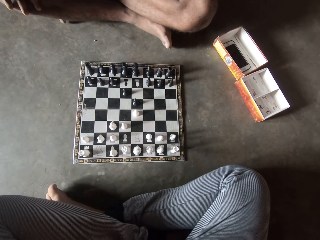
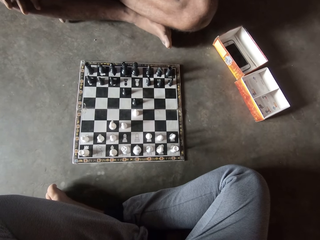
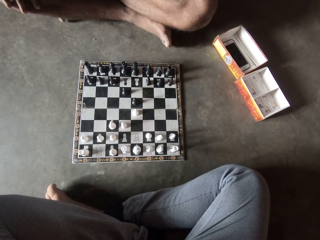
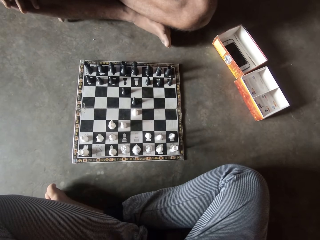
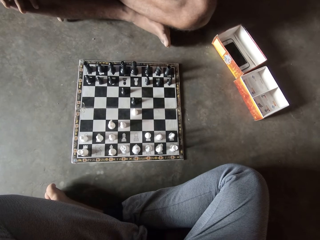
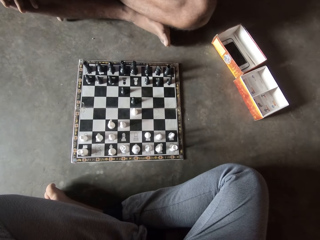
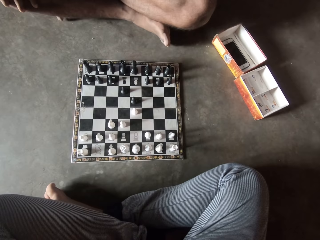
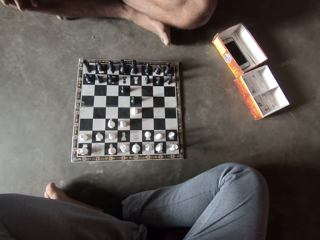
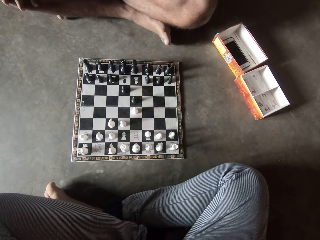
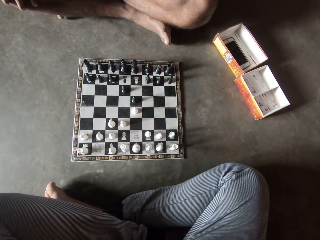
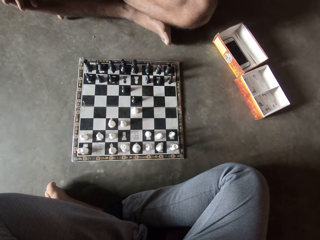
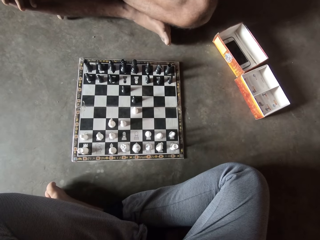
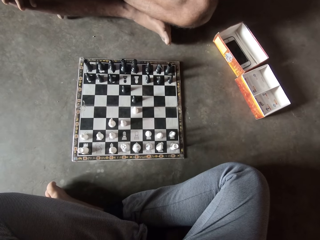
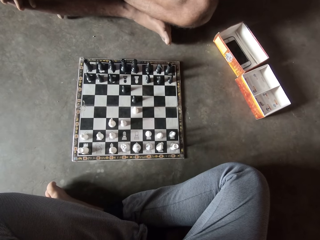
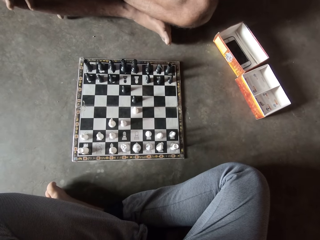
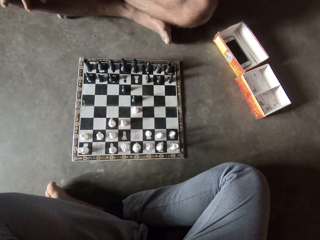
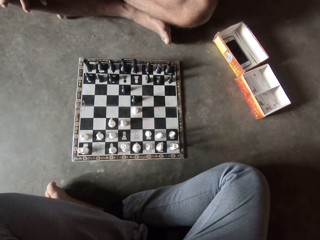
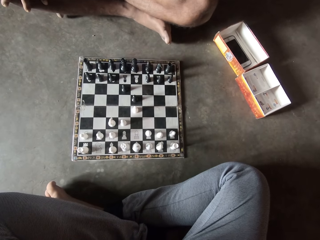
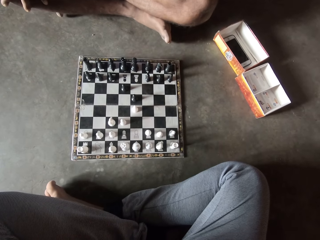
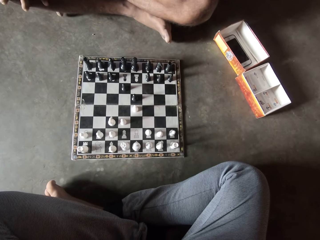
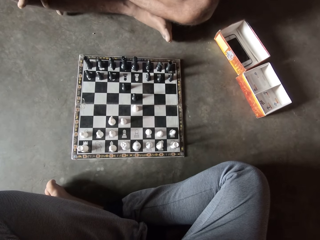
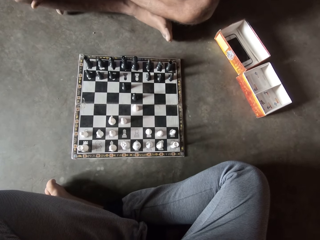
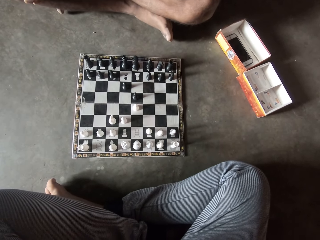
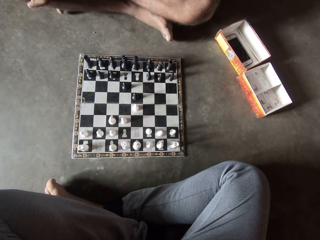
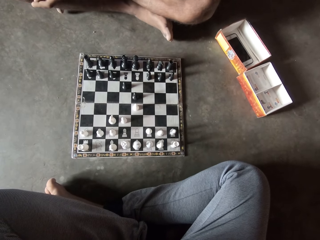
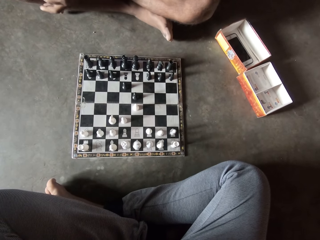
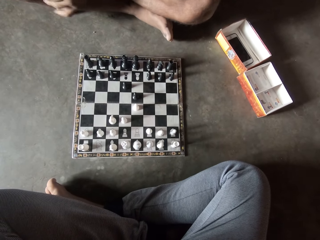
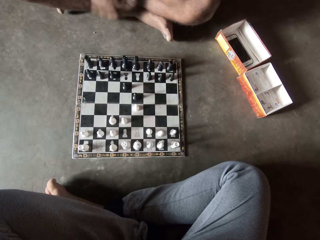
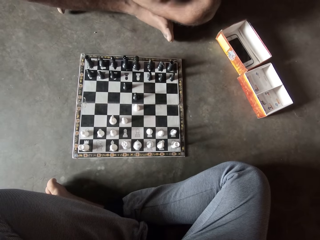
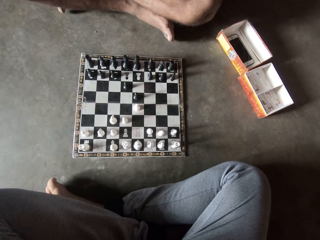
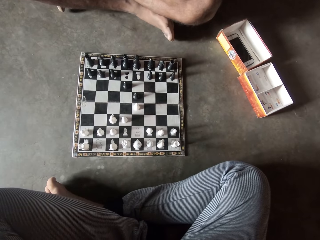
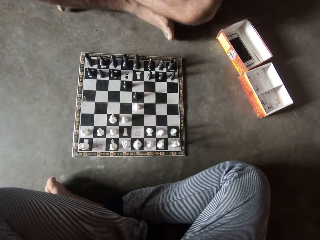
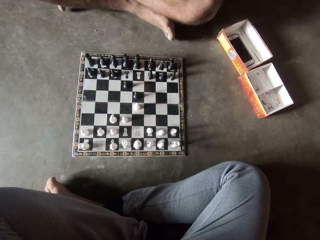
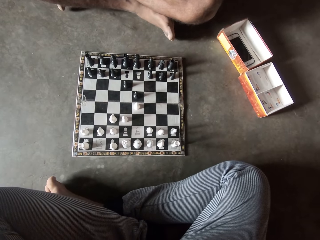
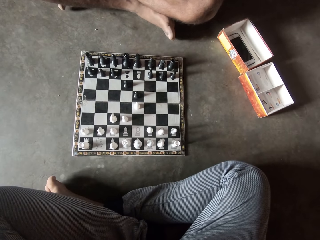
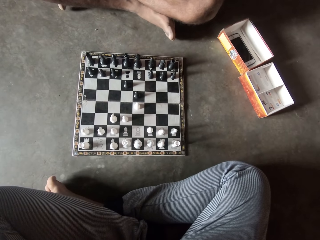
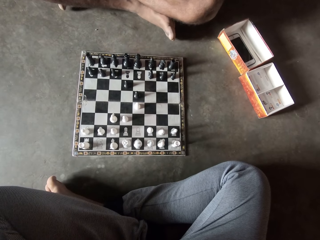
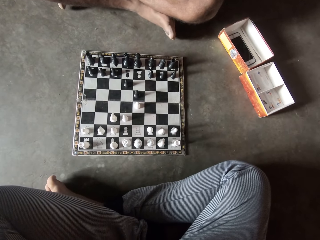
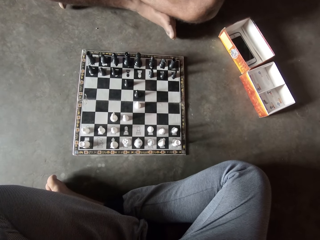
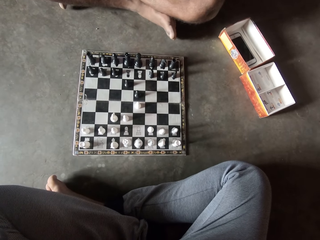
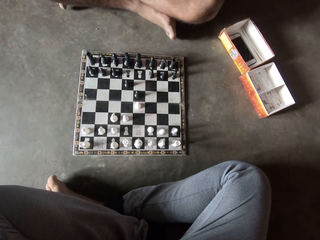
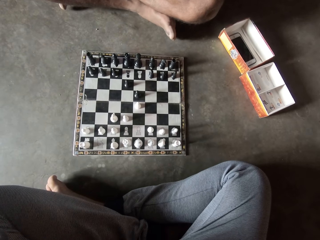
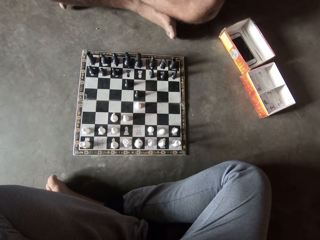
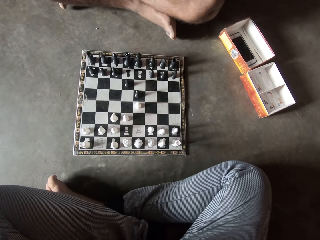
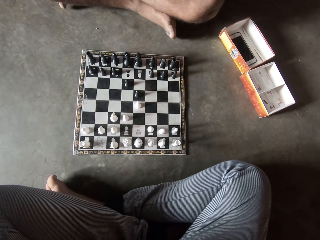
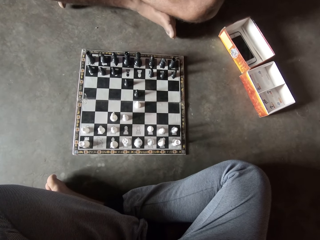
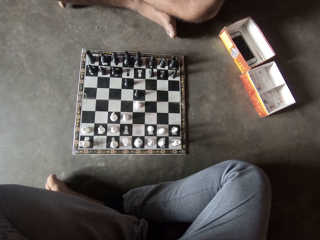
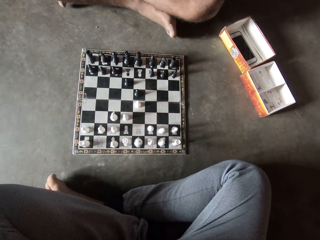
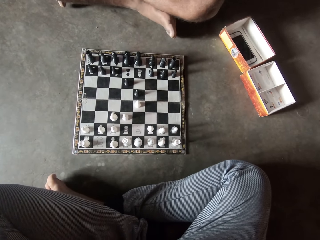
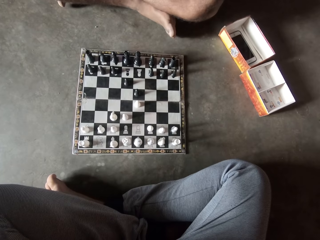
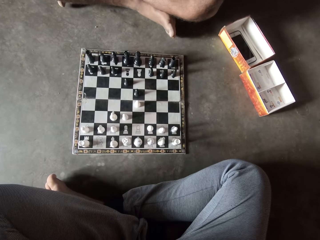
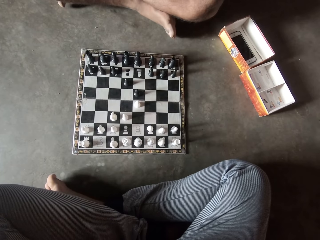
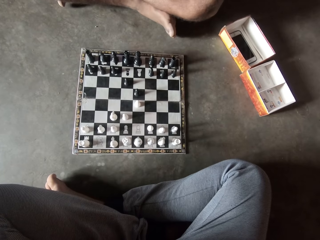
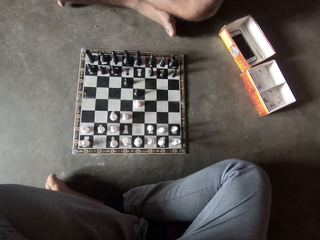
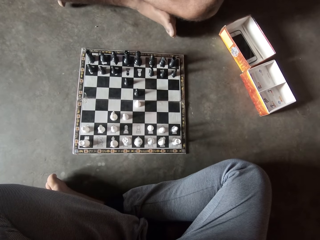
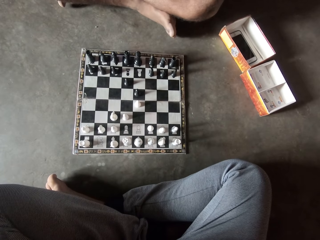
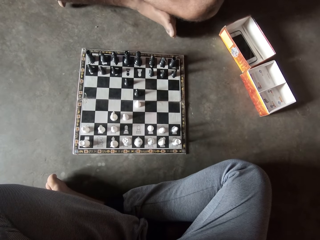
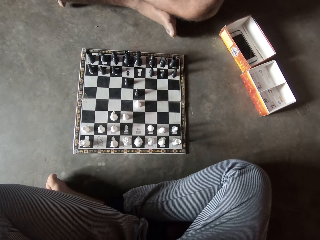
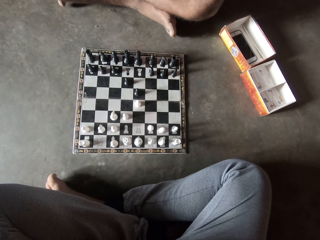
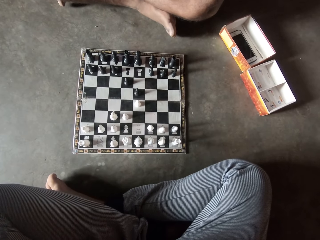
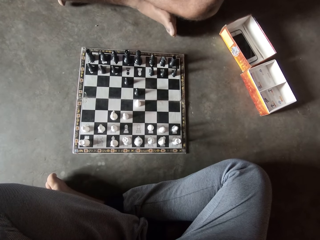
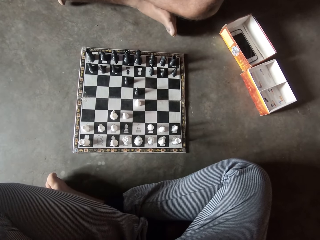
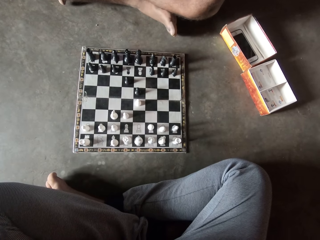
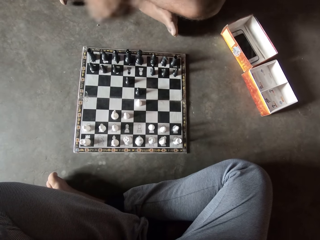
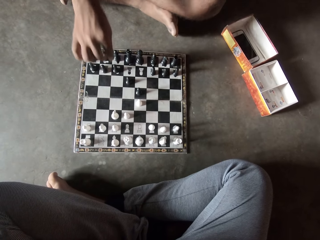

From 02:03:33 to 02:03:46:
A man moves his fingers. The man moves another black piece on the chess board with his right hand.

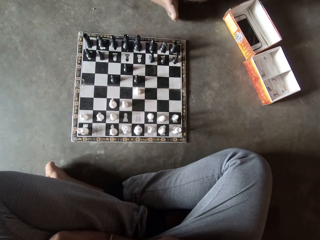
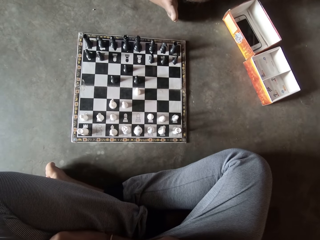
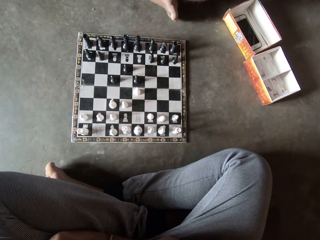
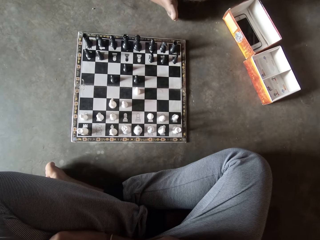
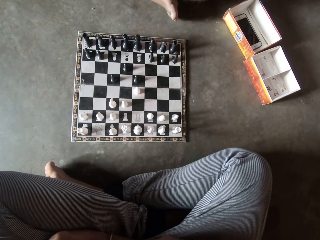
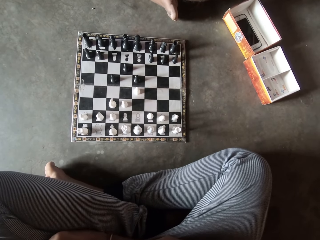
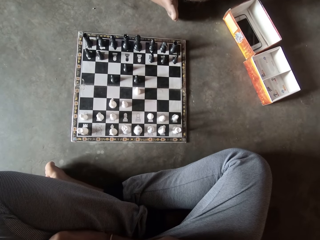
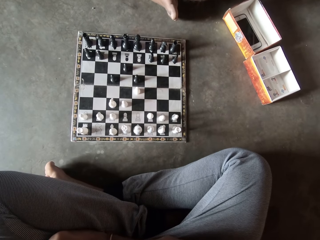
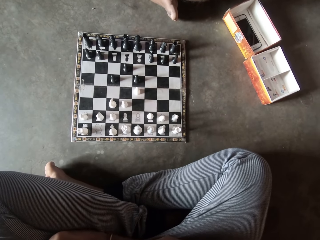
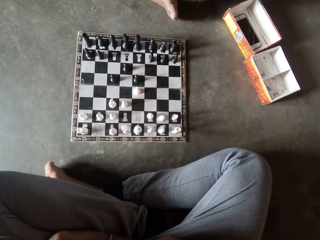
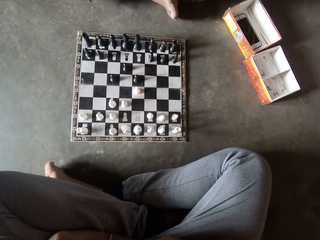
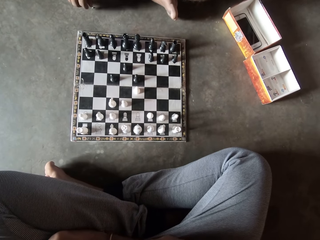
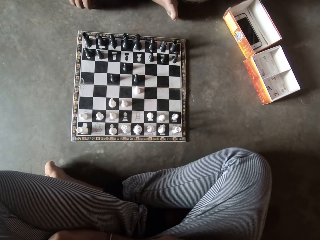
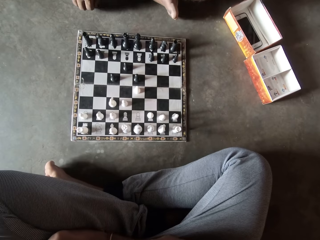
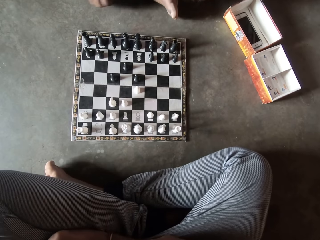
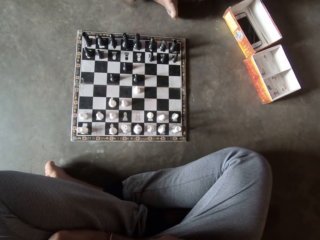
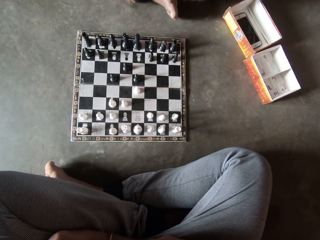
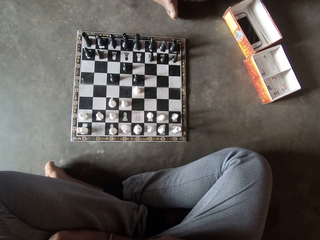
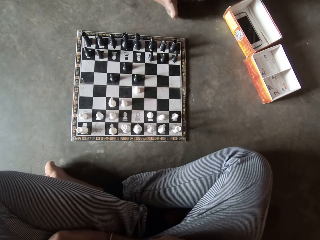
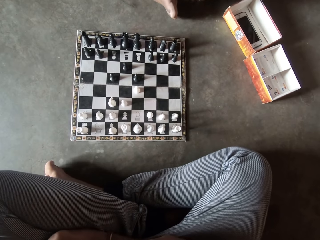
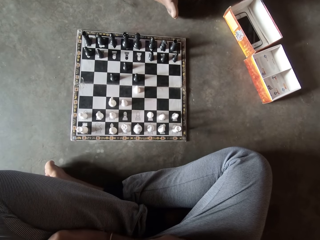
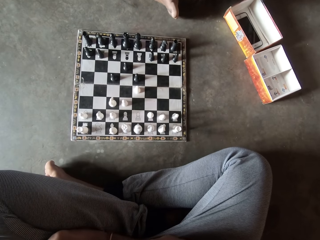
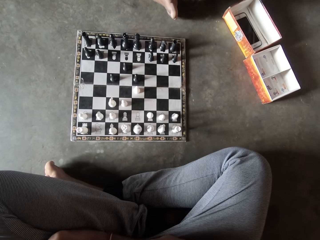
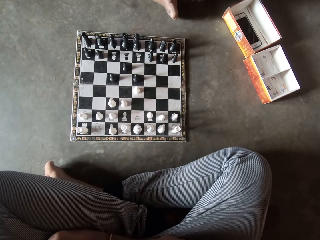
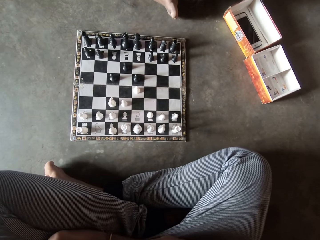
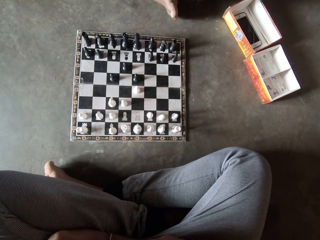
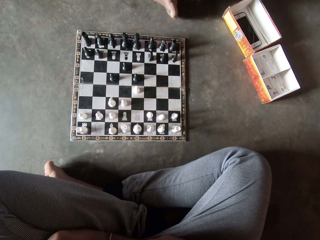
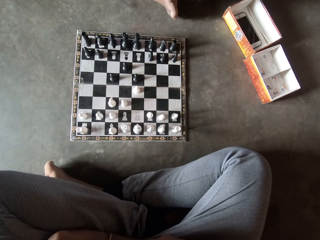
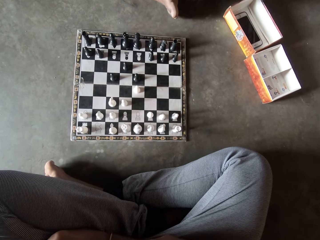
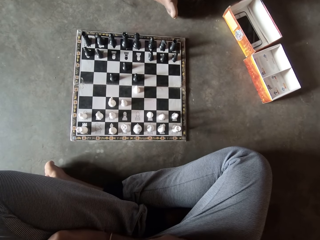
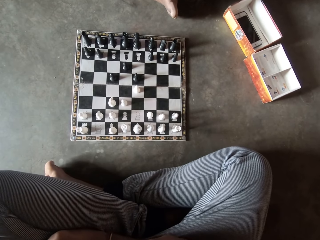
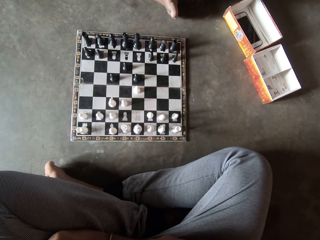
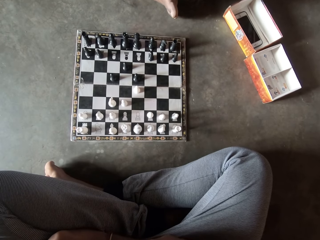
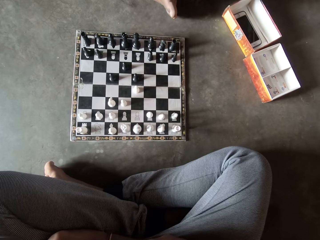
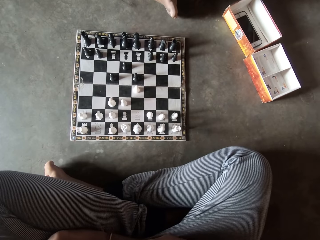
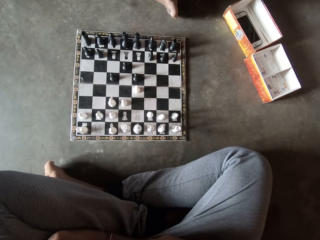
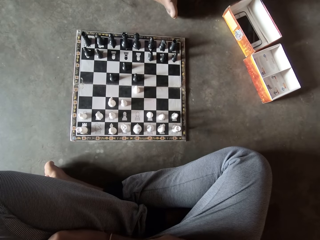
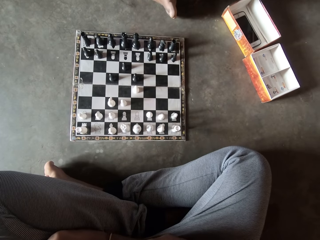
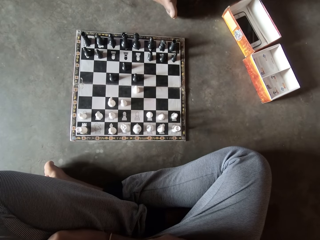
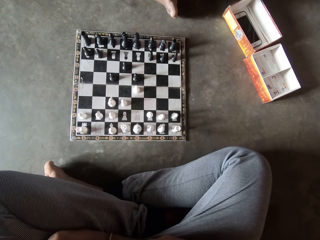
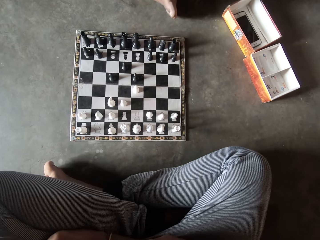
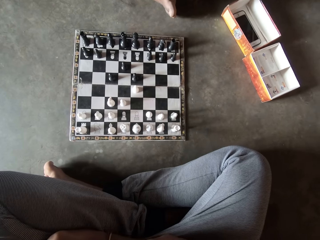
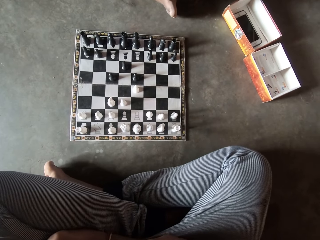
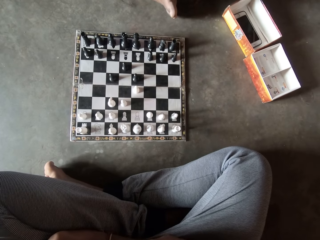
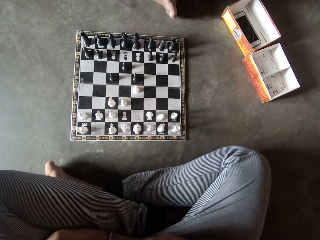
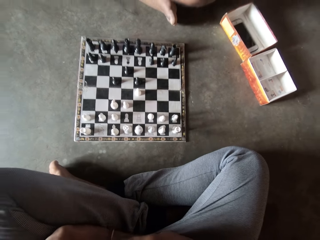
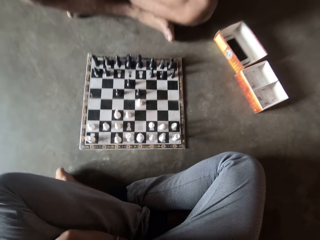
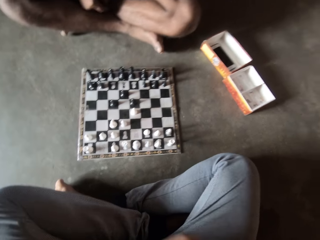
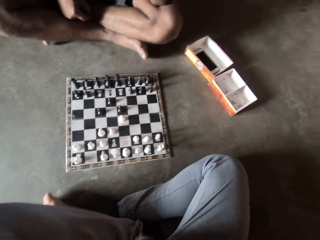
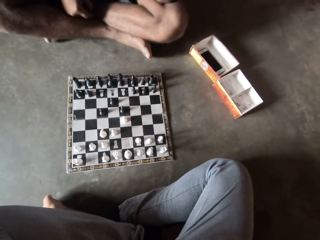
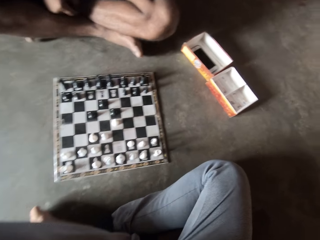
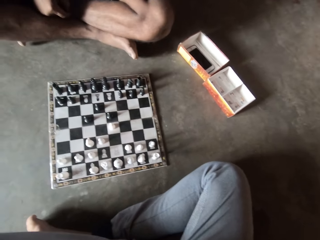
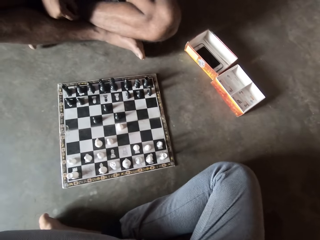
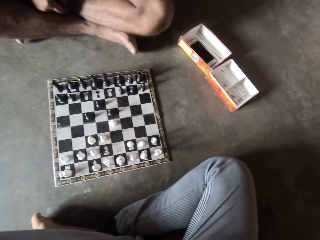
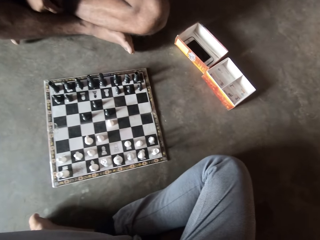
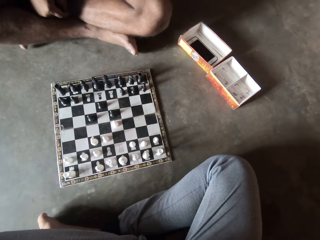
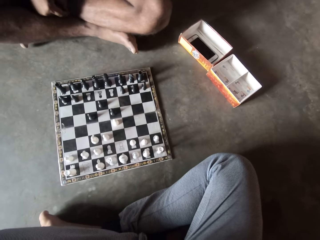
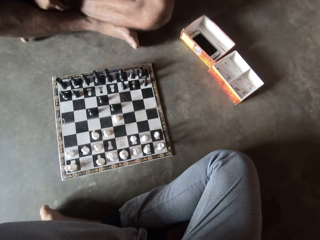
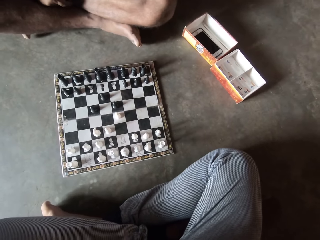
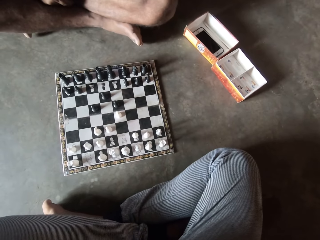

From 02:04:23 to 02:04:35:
A man picks up something. The camera wearer moves his hands.
